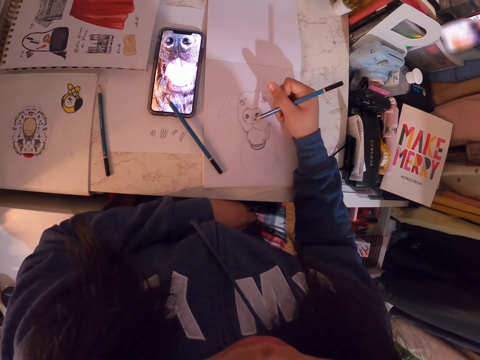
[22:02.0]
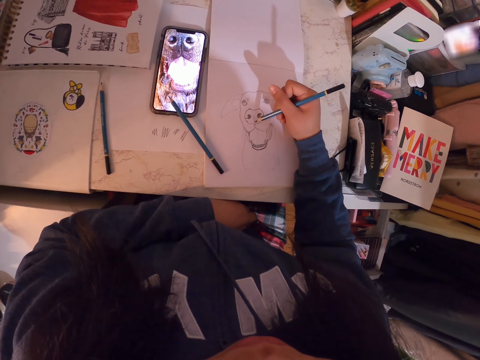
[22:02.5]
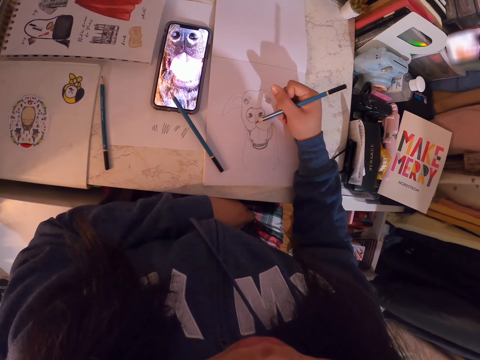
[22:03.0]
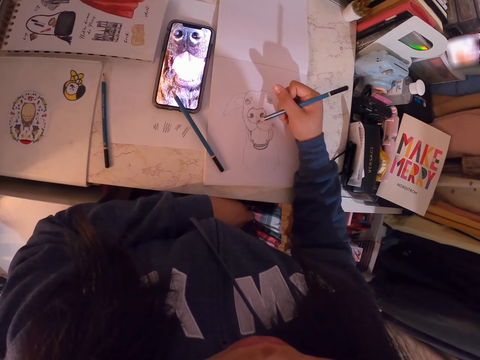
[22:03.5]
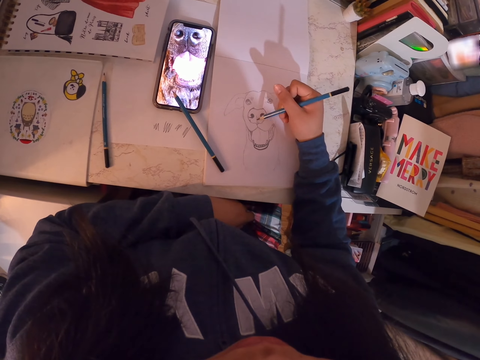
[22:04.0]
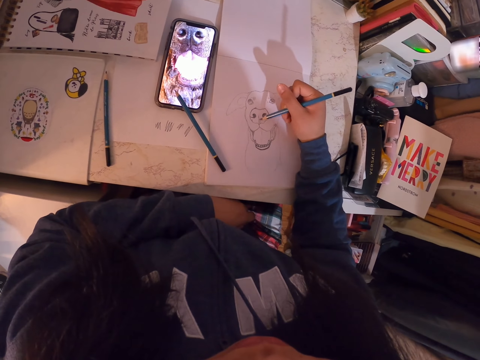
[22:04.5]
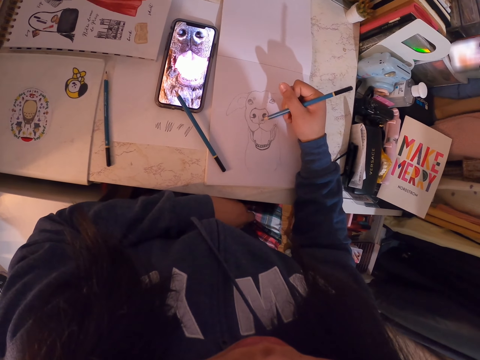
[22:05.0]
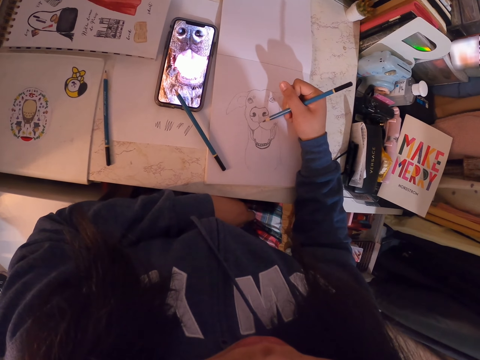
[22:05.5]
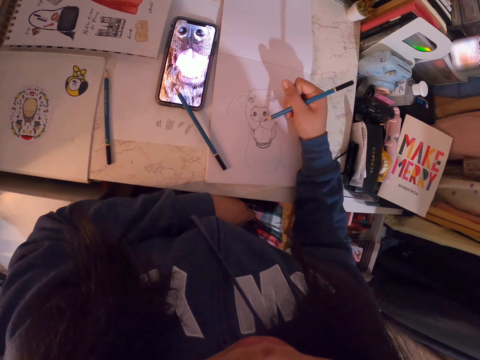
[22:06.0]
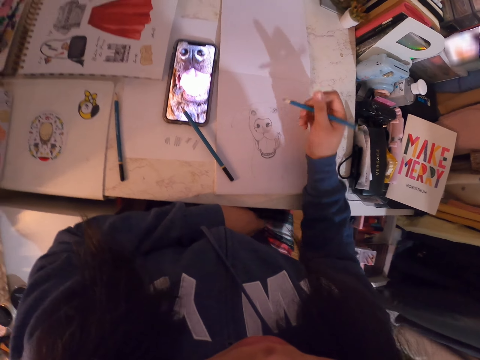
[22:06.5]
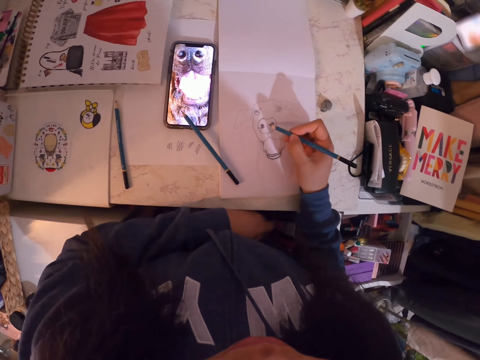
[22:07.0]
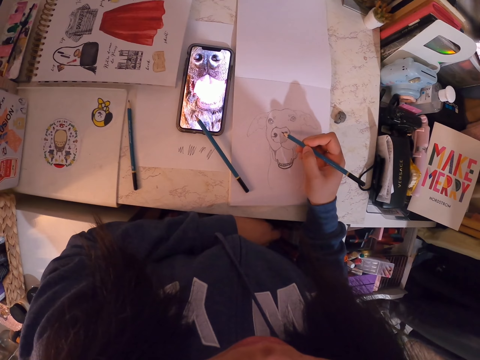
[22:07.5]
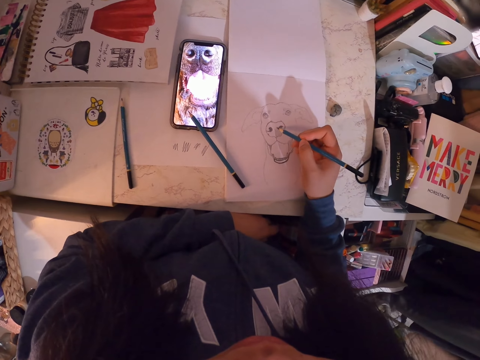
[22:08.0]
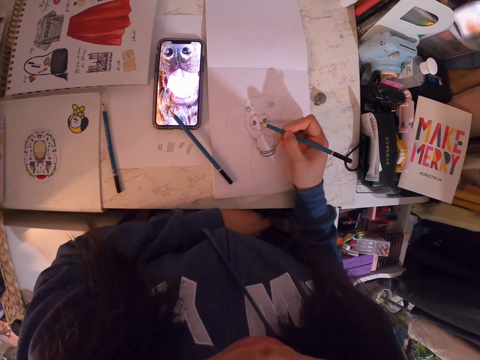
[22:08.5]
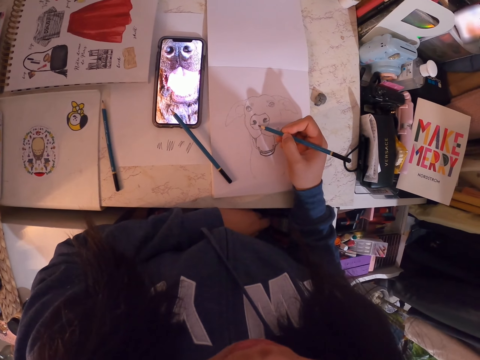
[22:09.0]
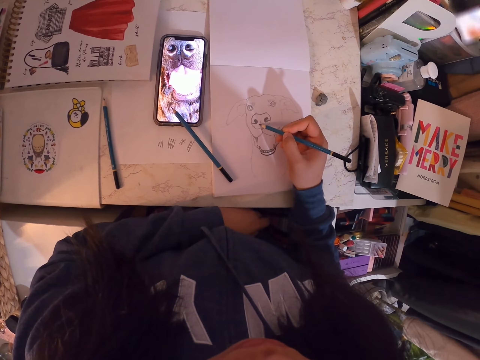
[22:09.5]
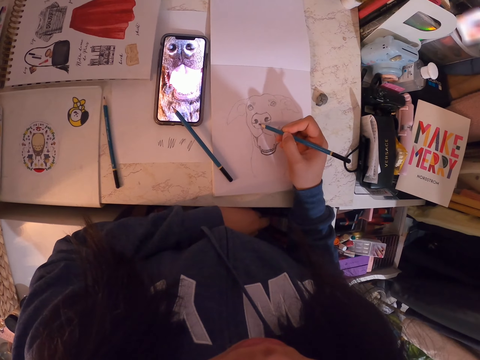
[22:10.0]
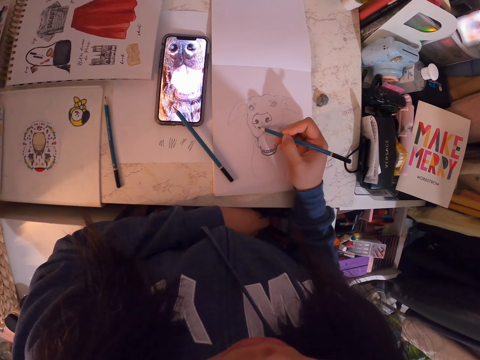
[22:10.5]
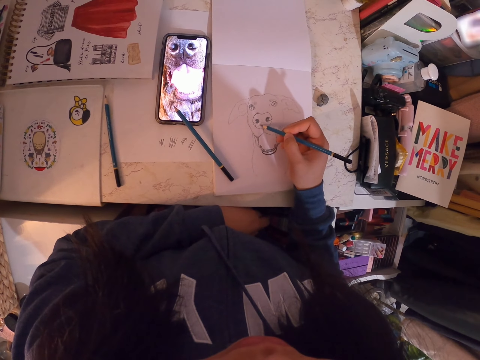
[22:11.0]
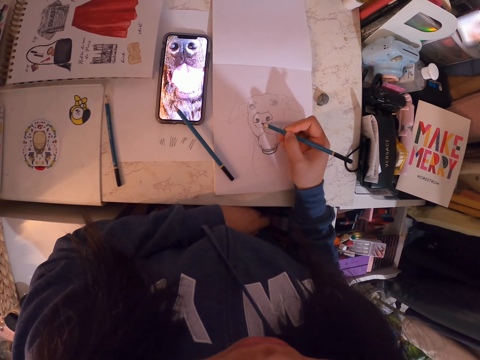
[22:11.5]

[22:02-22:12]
The camera wearer moves her hand. She holds the pencil. She draws in the art book with the art pencil.

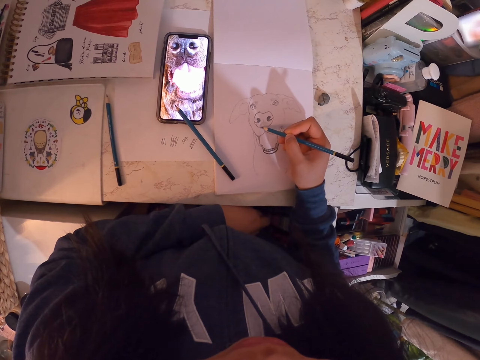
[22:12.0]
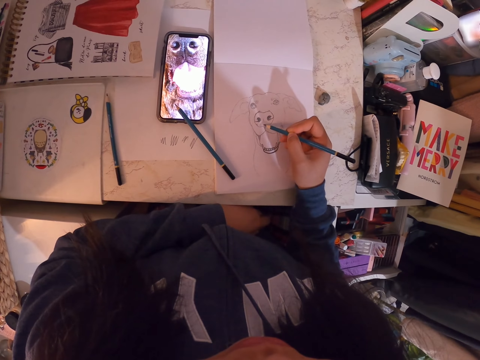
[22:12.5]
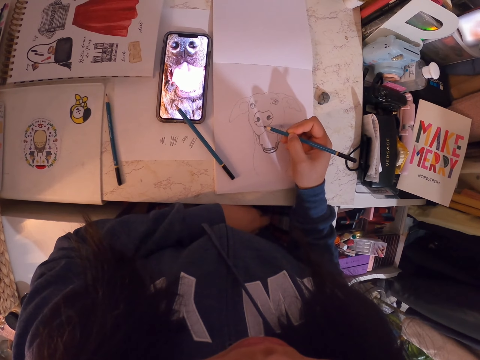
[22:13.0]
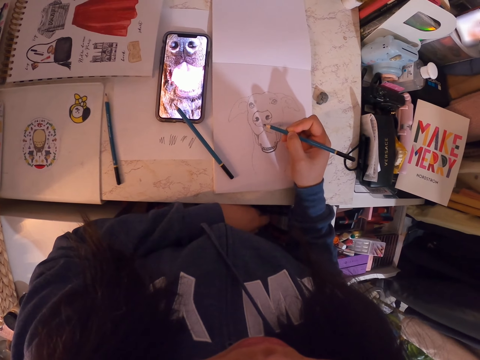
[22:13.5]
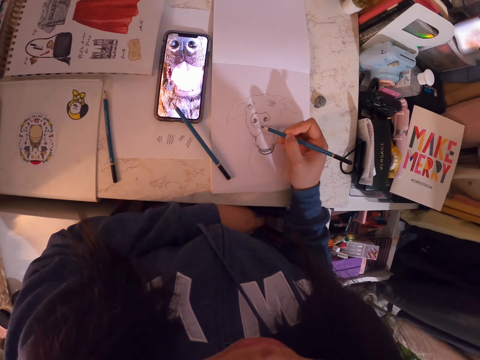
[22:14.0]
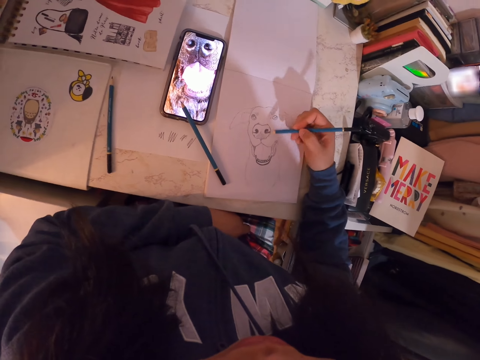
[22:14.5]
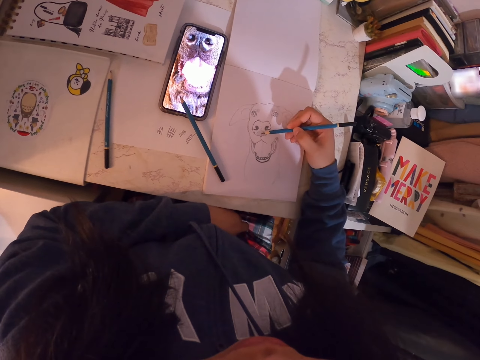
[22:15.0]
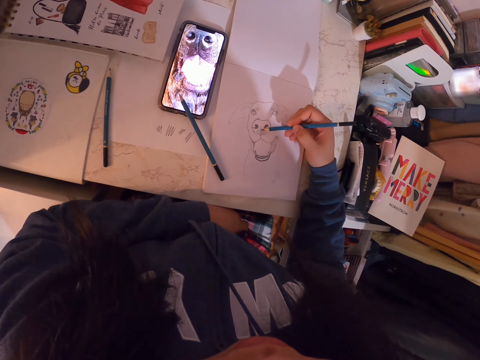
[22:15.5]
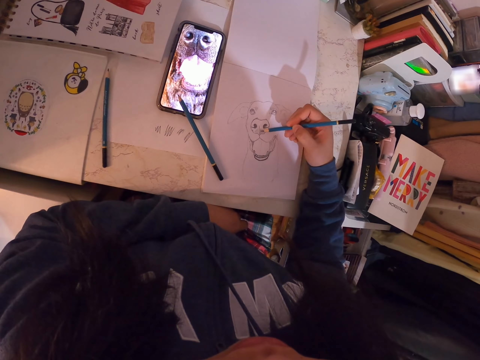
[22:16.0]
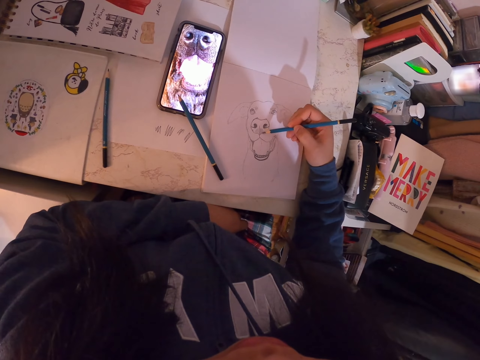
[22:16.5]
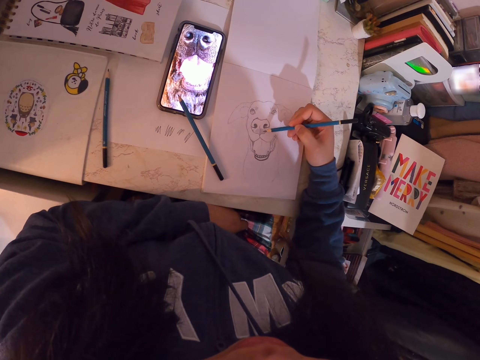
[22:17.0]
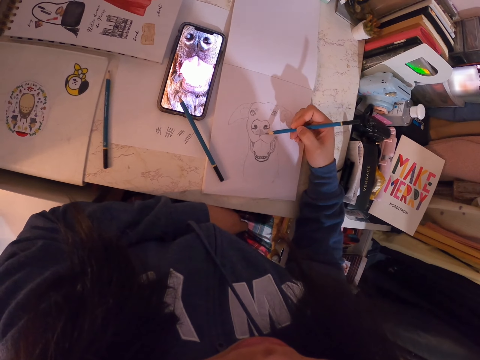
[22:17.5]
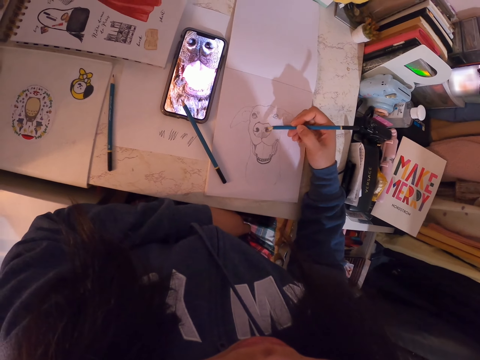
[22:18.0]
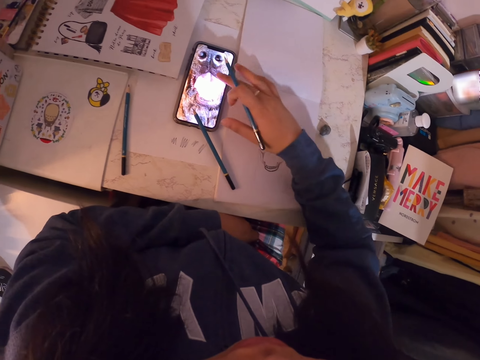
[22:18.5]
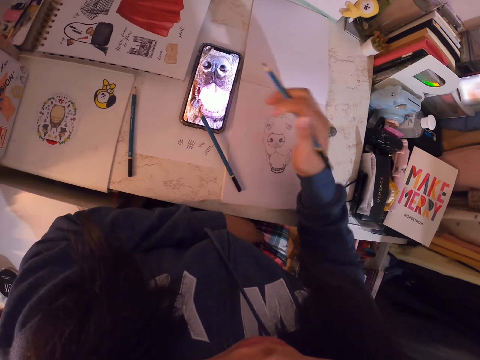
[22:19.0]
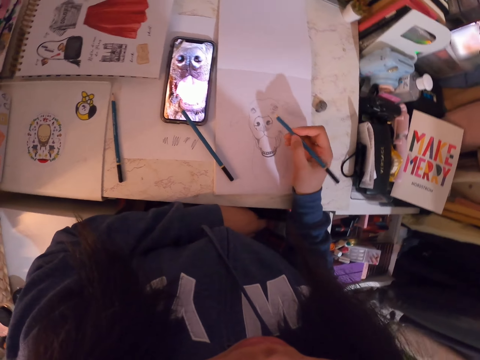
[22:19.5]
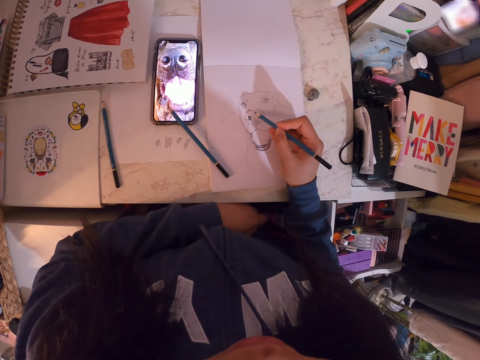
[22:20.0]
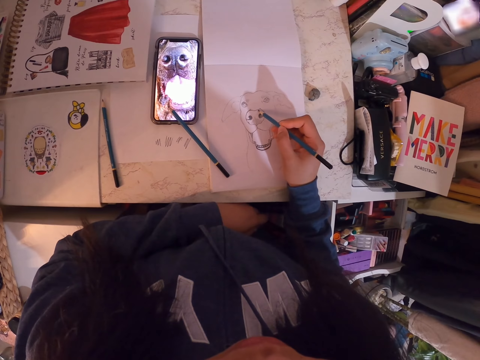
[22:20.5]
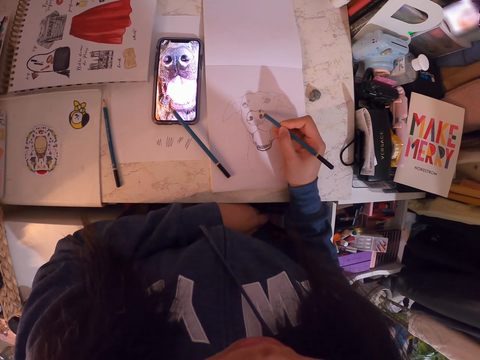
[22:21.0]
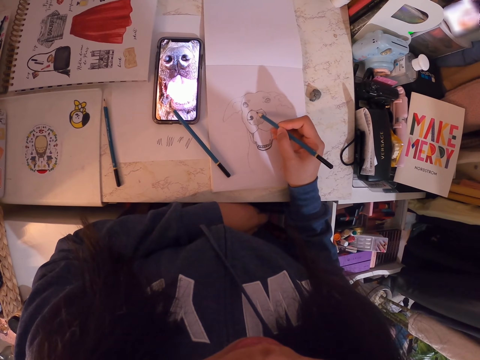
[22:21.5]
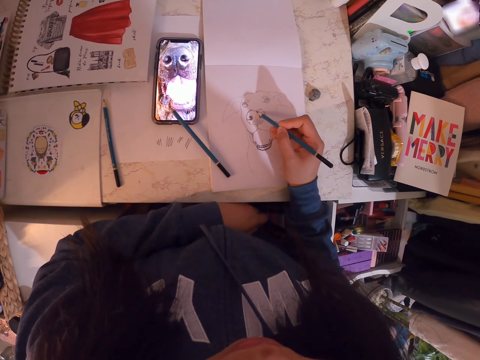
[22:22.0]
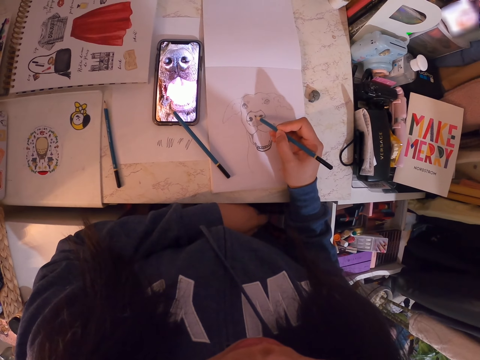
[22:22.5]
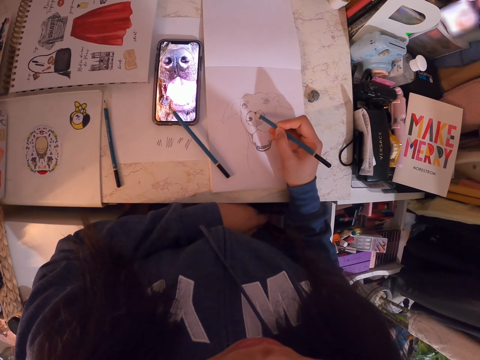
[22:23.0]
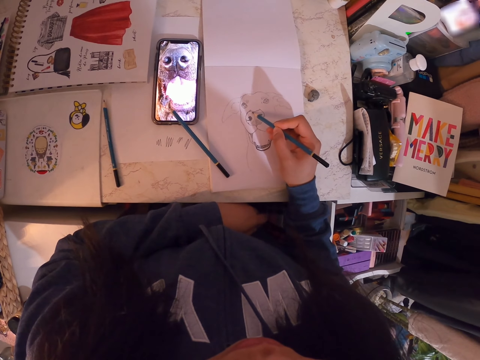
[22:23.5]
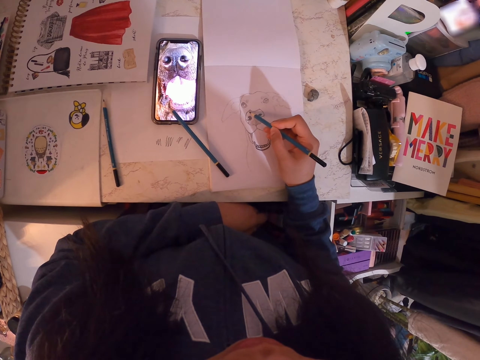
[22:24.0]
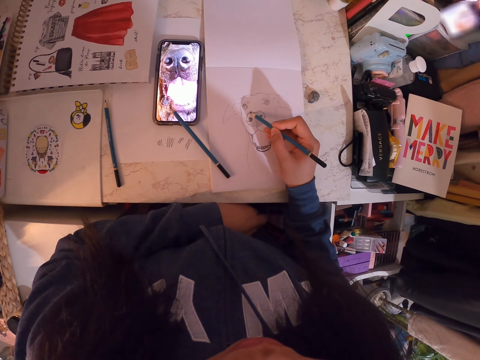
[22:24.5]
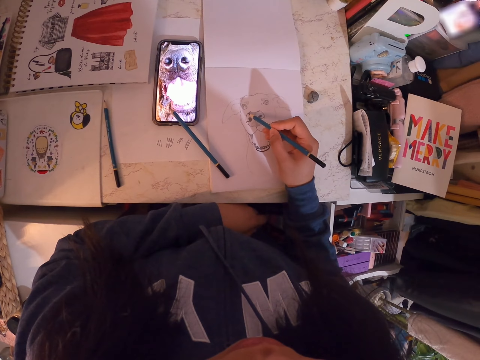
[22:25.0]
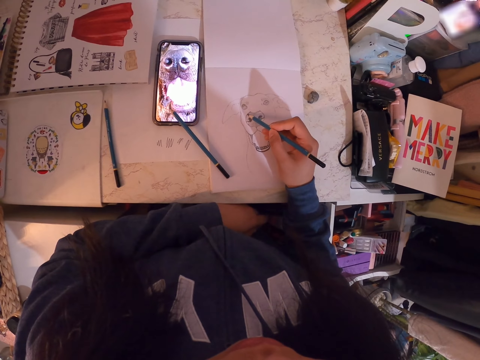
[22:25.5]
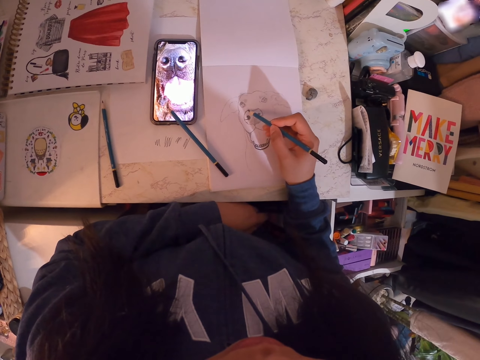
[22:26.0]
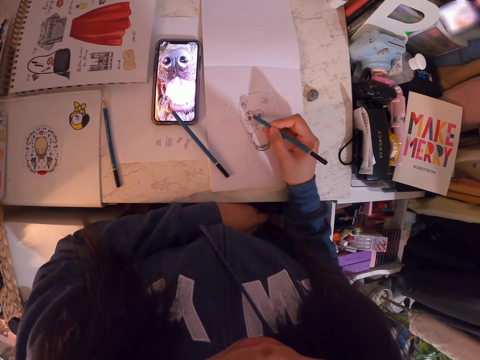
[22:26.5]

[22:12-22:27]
The camera wearer moves the hand and draws on the book. They adjust the picture in the phone. They scroll the phone. They draw in the art book with the art pencil. They hold the pencil.

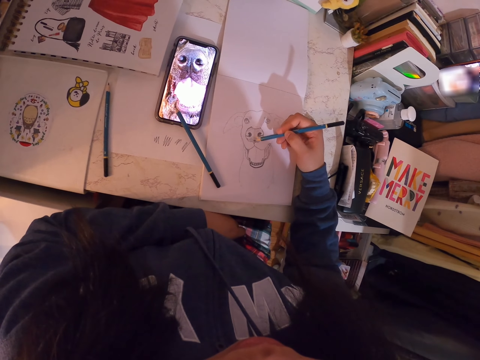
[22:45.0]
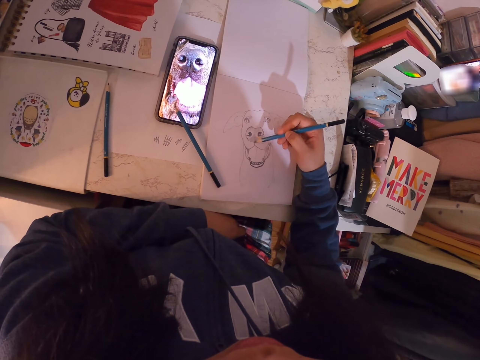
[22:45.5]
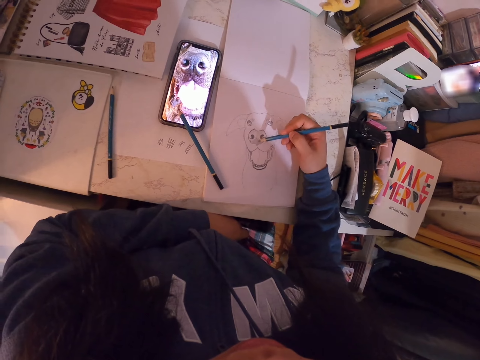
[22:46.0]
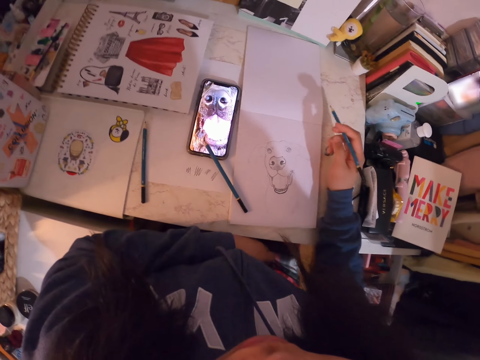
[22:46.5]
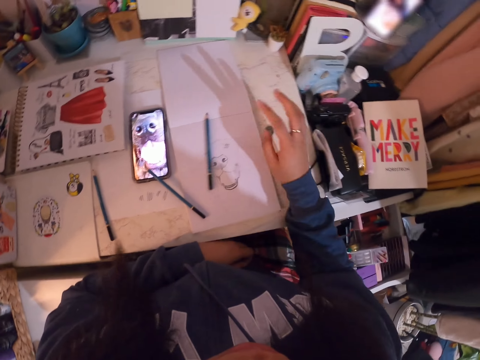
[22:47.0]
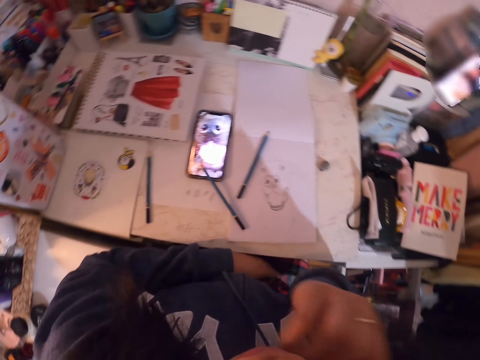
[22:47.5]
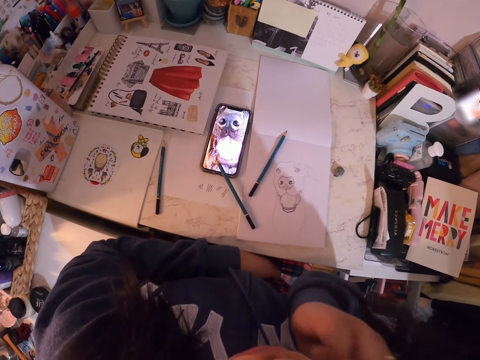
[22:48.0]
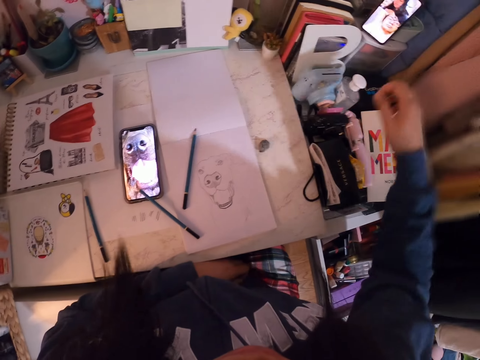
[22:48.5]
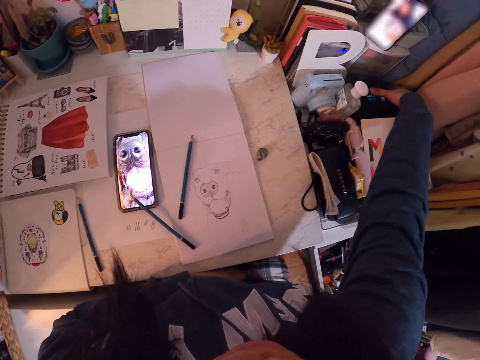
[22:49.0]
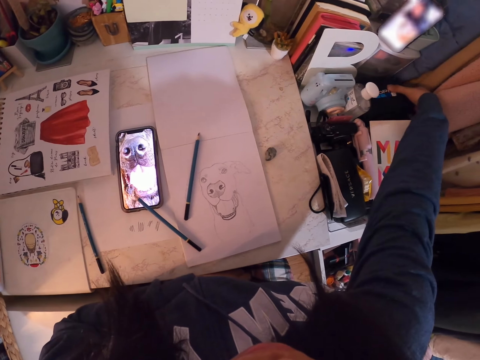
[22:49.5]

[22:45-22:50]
The camera wearer puts the pencil on the book. They lift the right hand. They pick the small bag.
